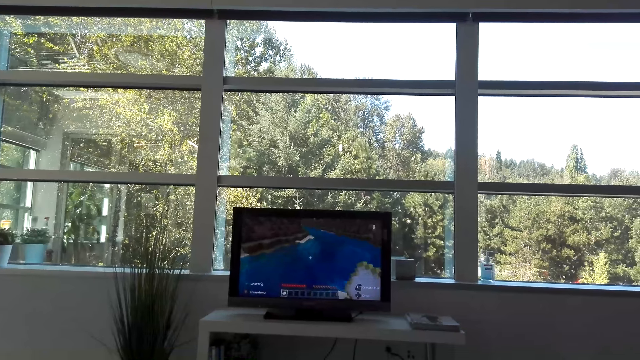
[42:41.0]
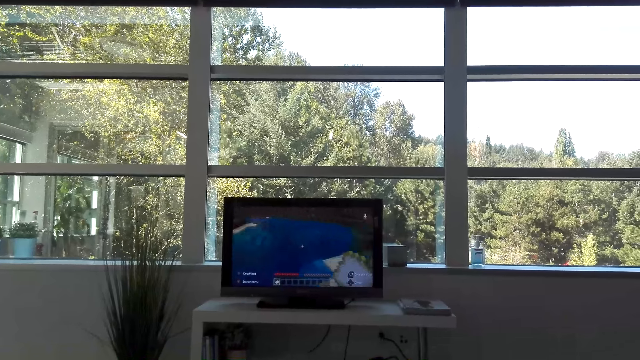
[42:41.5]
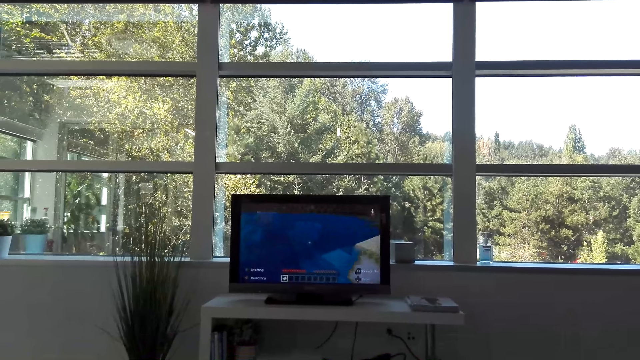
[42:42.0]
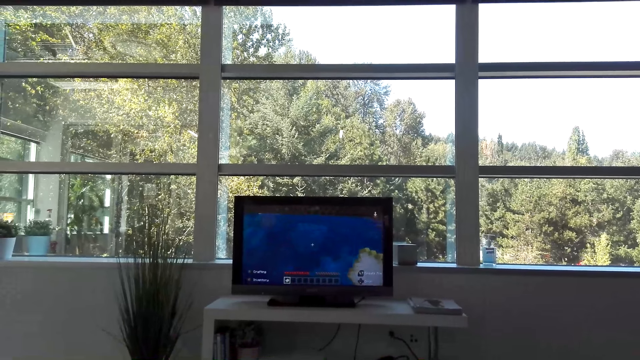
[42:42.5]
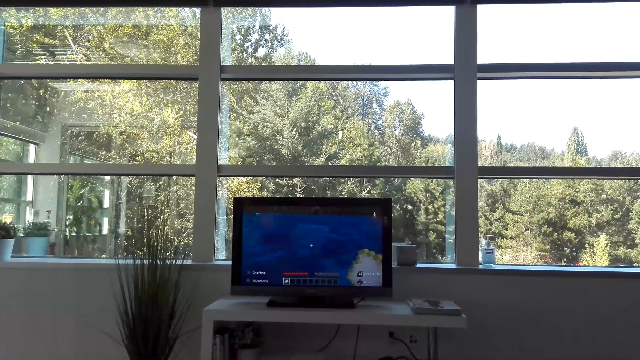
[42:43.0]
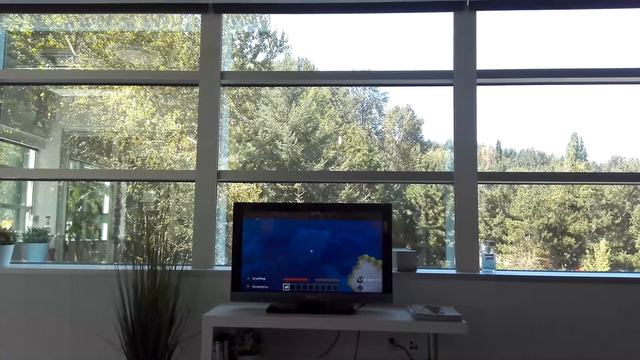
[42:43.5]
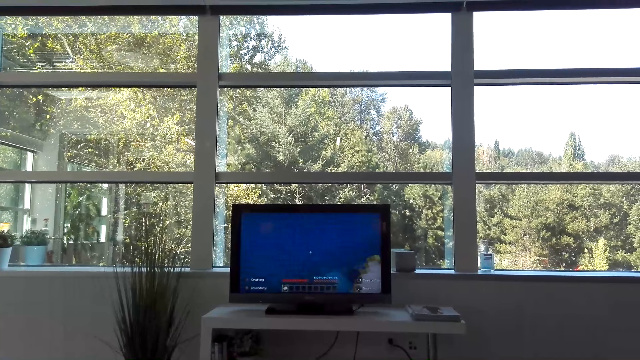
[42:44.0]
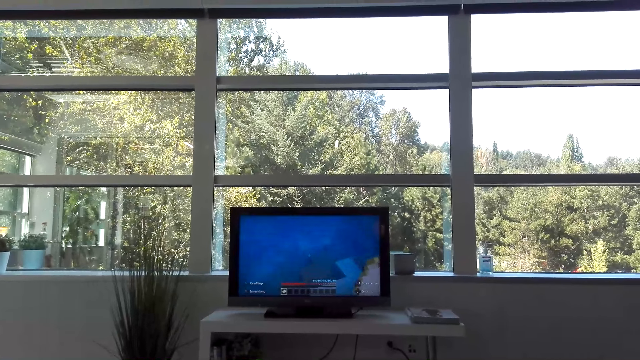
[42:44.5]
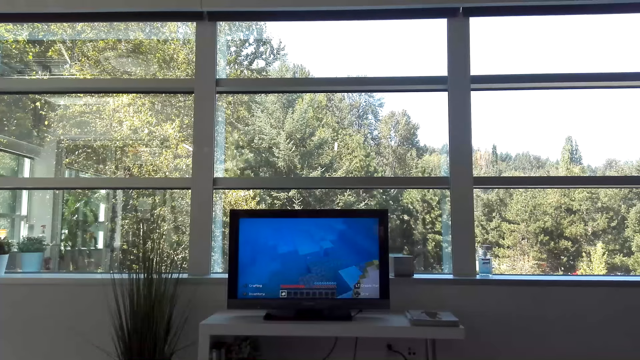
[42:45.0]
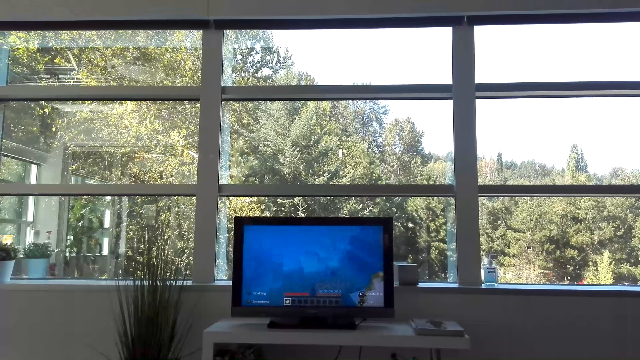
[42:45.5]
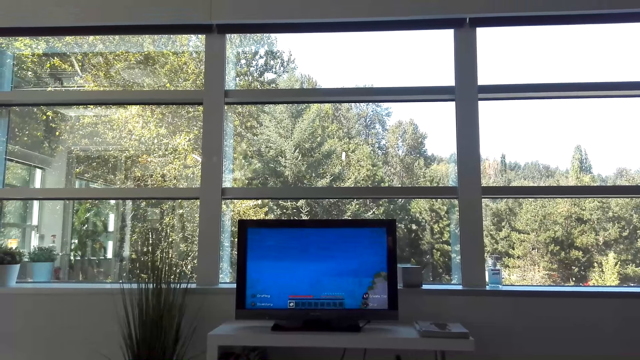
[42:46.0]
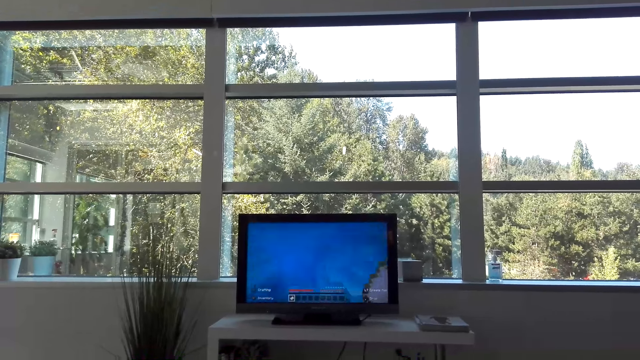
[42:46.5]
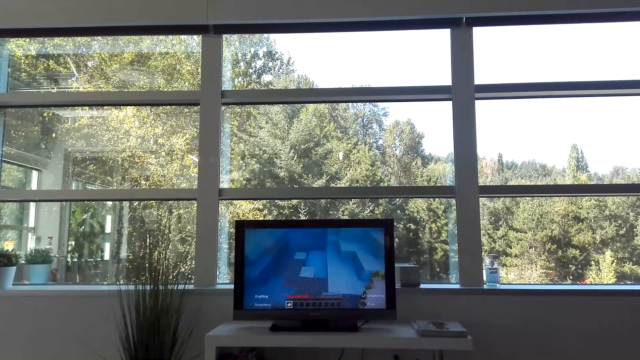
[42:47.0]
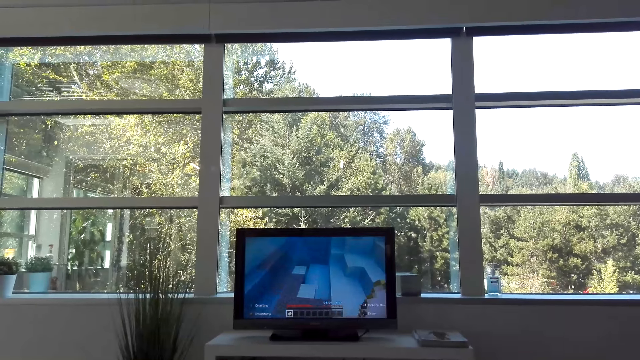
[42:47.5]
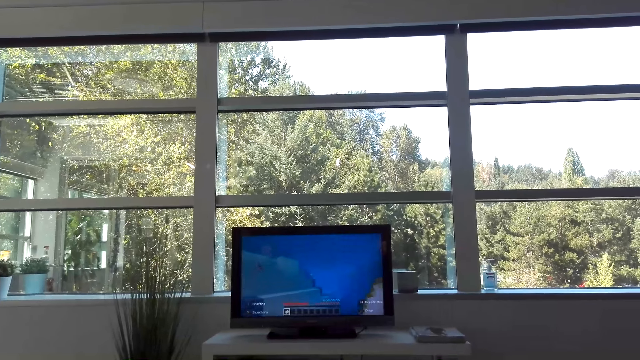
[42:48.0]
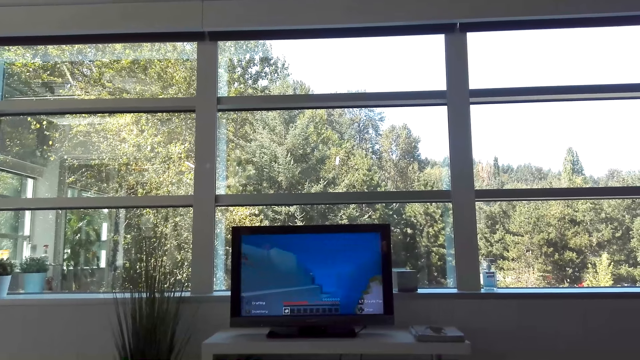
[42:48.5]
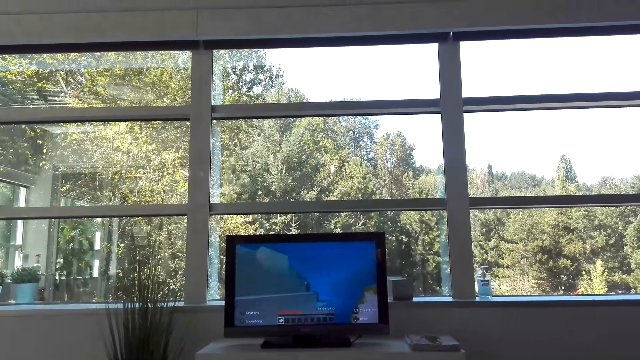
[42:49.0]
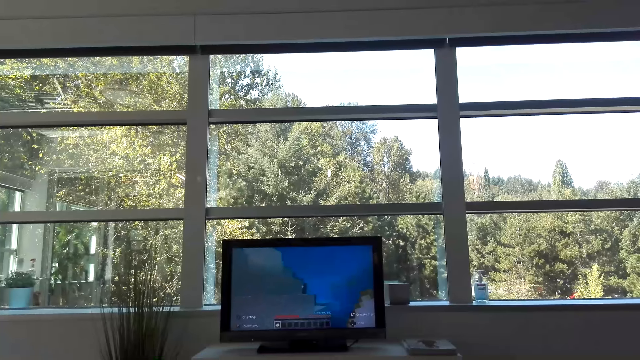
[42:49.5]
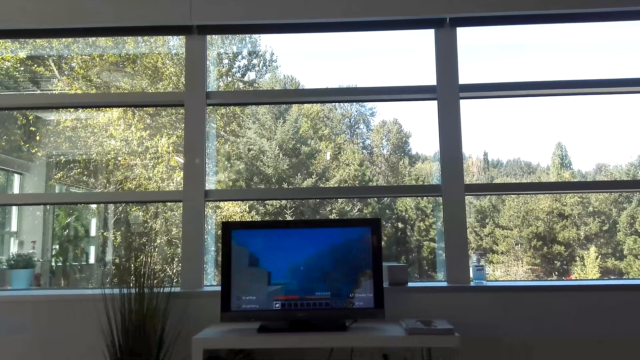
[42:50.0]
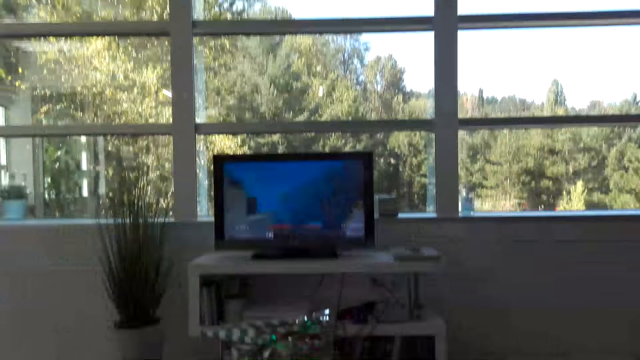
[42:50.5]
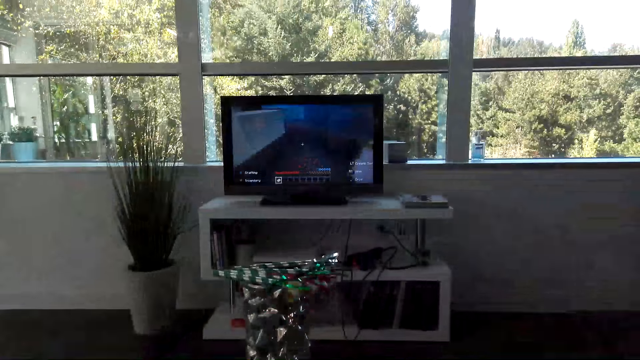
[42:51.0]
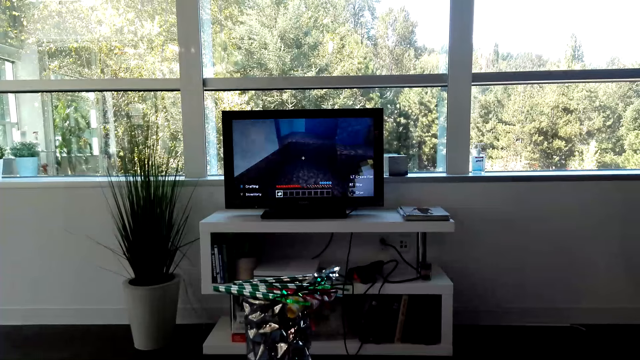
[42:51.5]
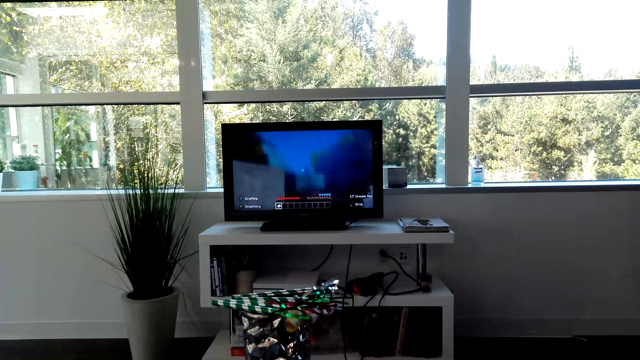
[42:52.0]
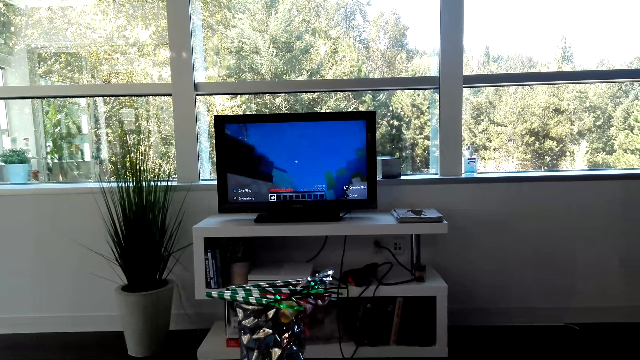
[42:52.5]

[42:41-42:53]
A person talks to the camera wearer. The camera wearer talks to the person.

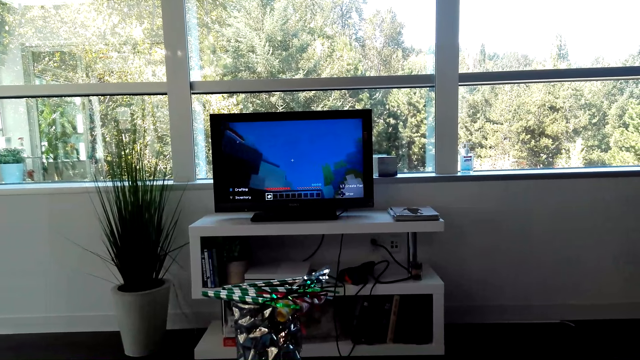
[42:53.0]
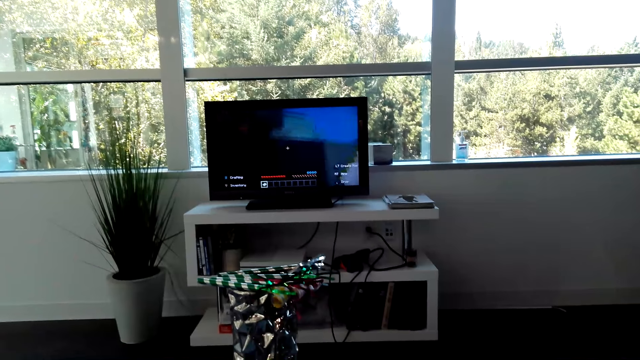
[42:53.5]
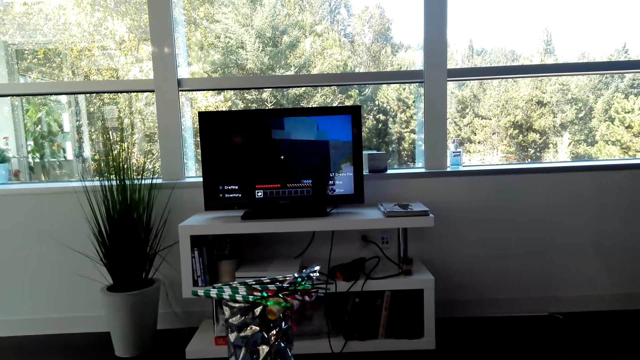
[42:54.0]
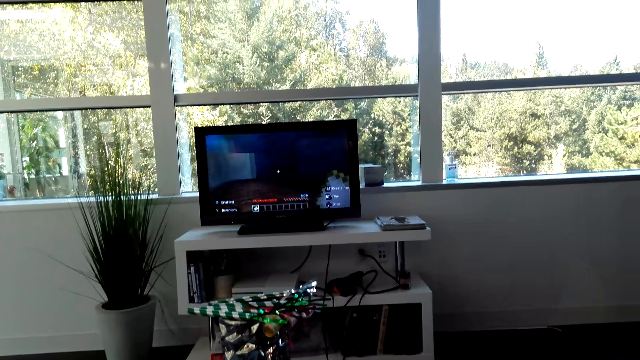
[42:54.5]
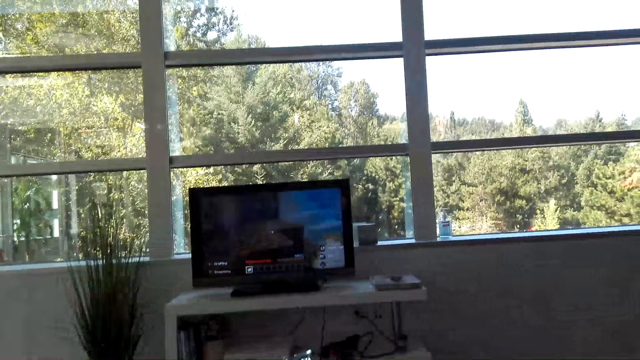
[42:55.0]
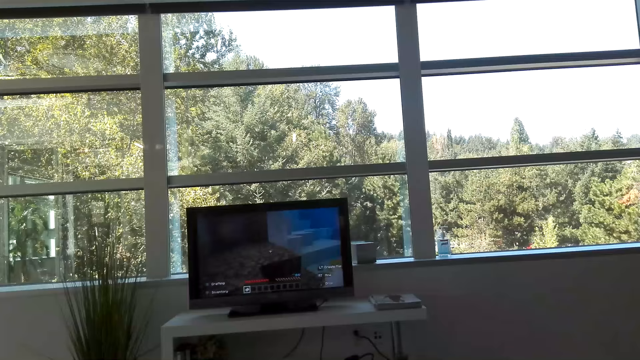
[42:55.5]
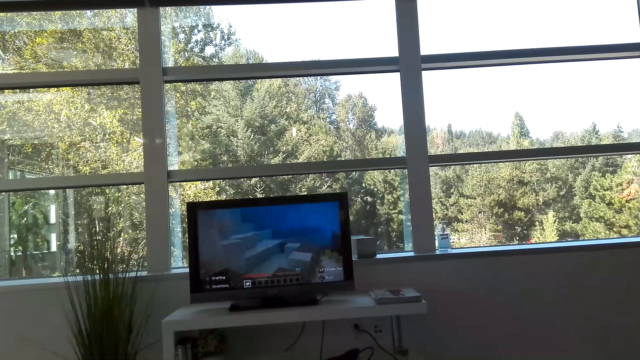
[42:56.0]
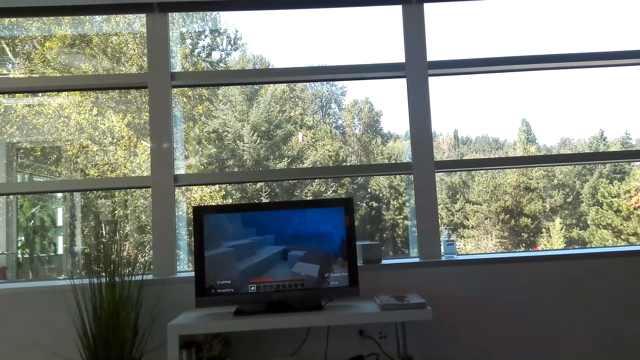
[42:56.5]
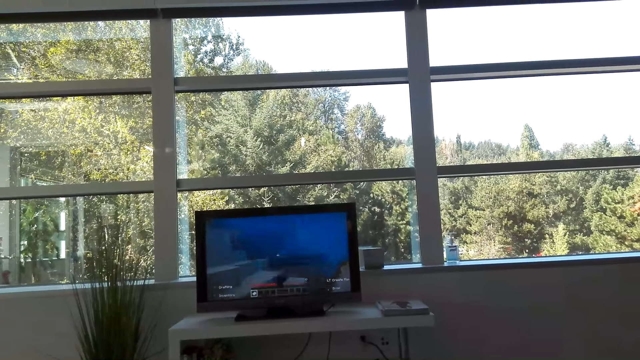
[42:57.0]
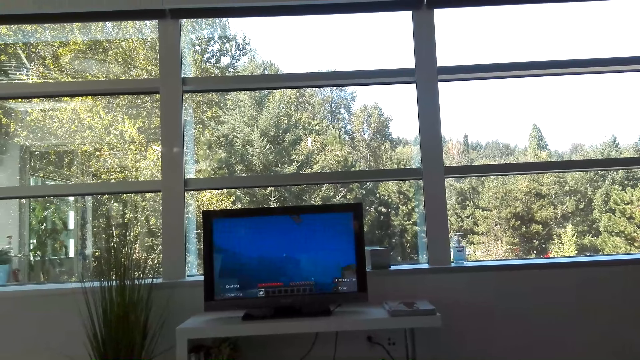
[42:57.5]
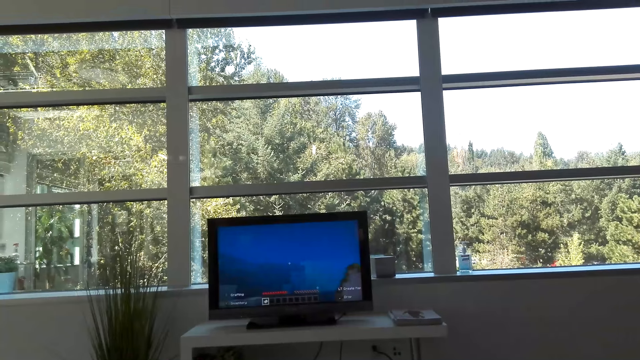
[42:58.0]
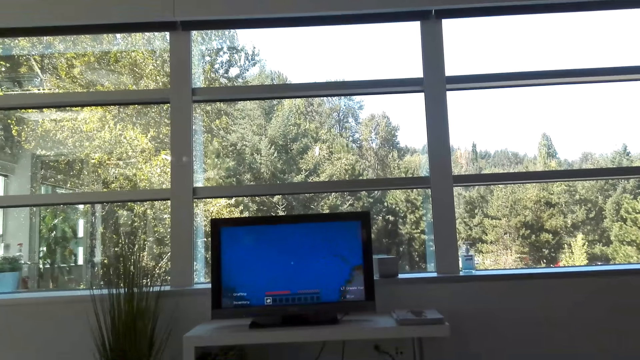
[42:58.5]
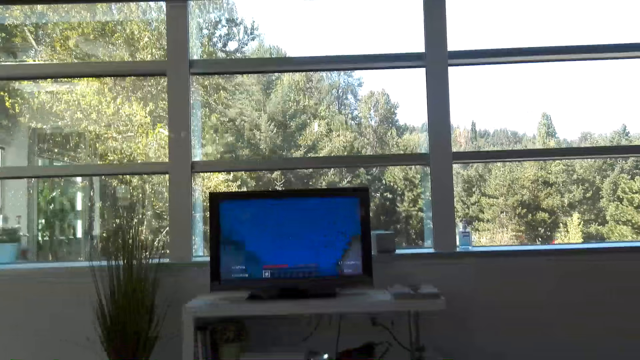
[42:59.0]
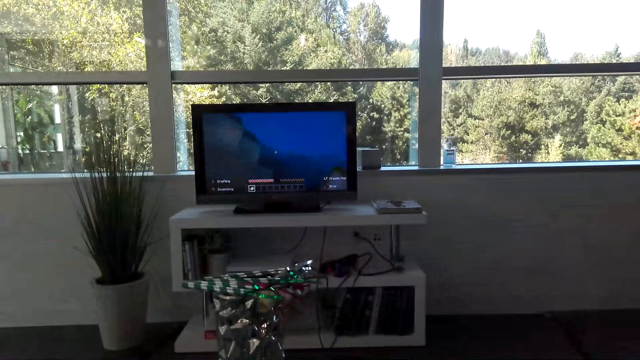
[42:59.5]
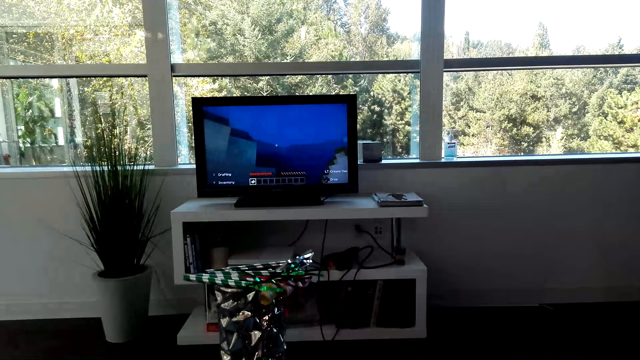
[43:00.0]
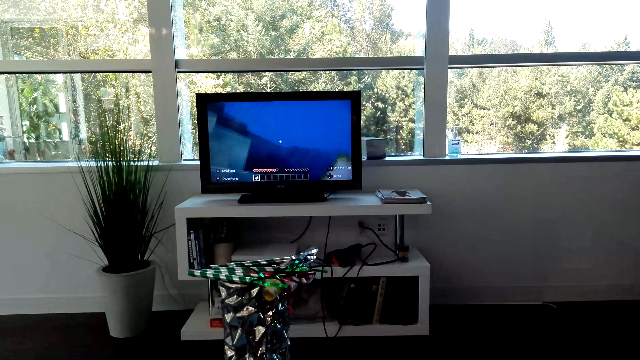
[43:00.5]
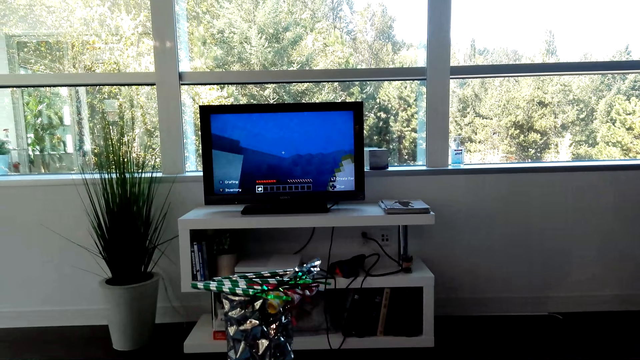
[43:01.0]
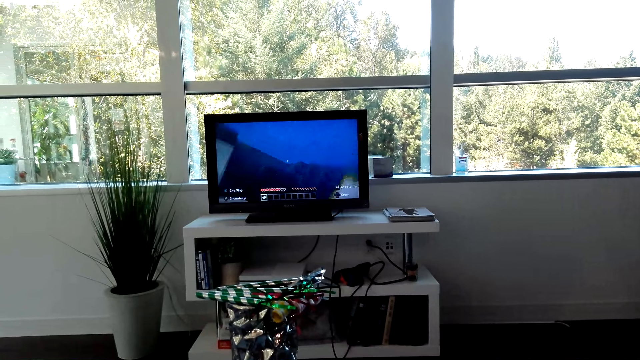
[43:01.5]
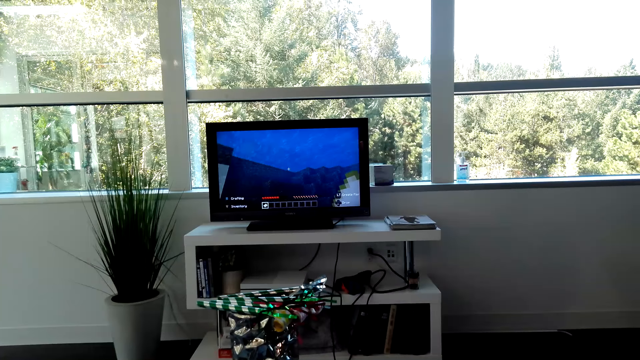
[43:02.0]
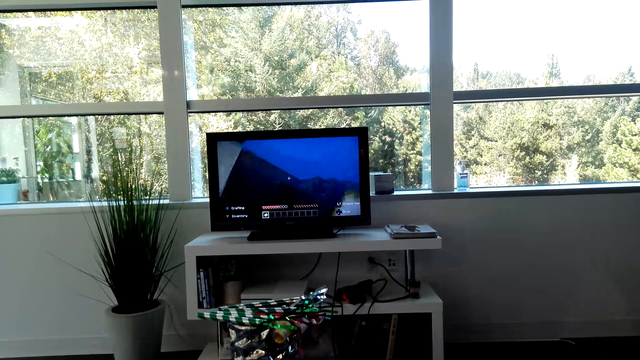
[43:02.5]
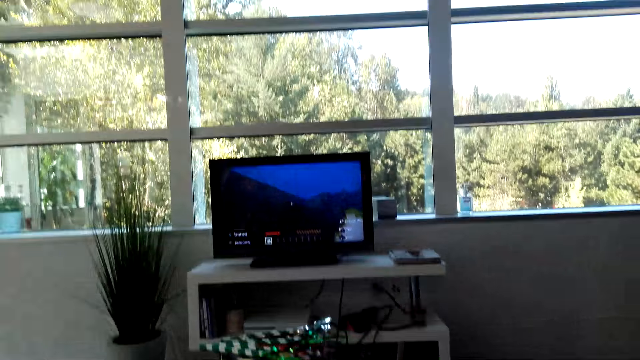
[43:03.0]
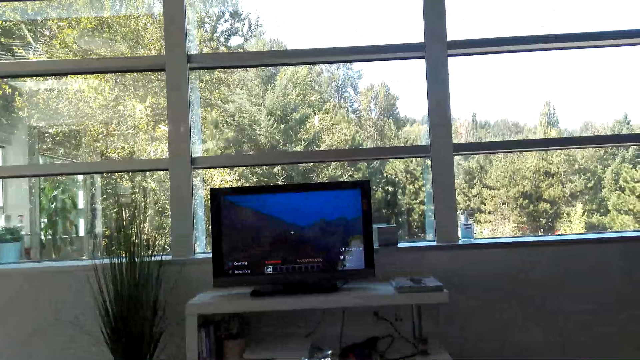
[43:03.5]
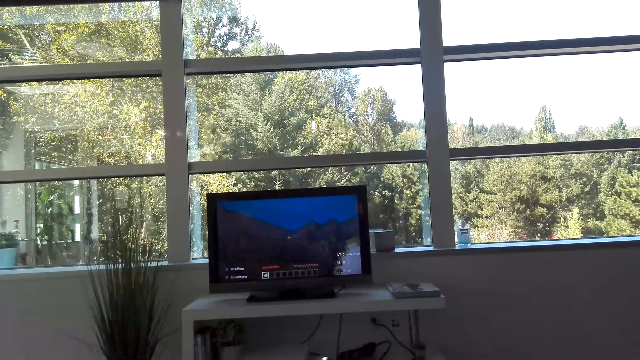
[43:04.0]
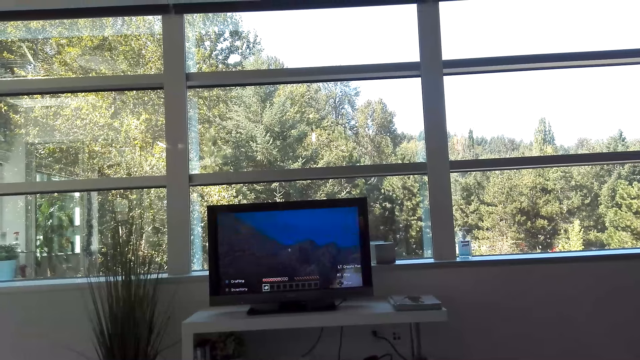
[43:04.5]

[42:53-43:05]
The camera wearer moves her head.
